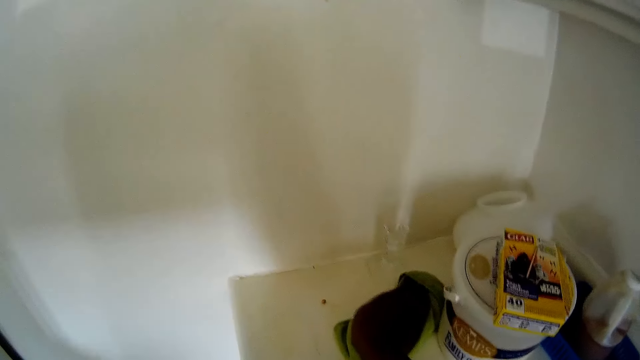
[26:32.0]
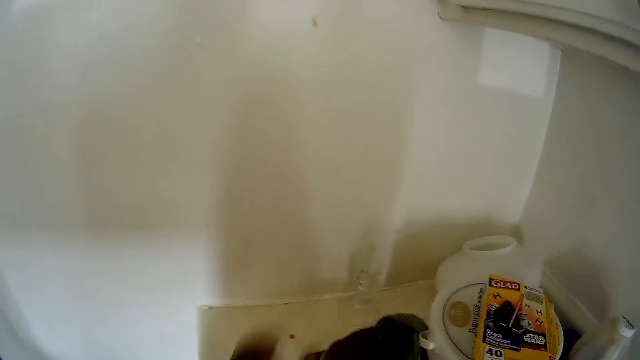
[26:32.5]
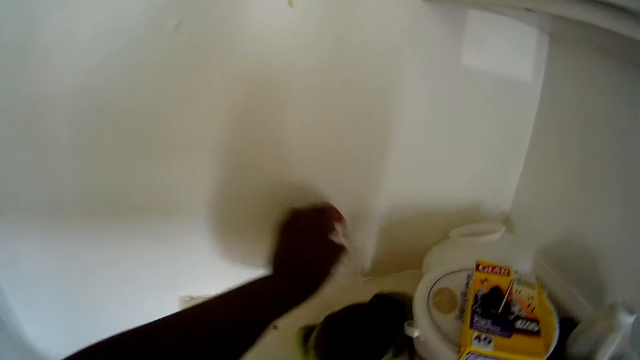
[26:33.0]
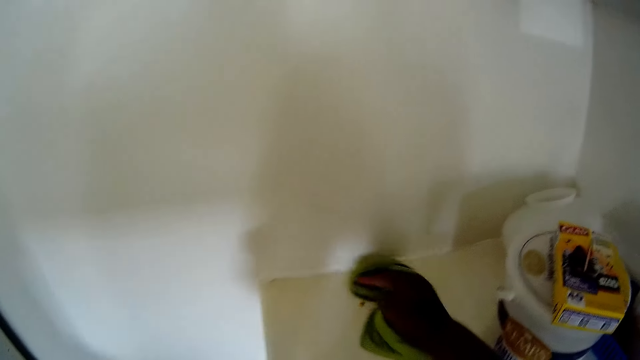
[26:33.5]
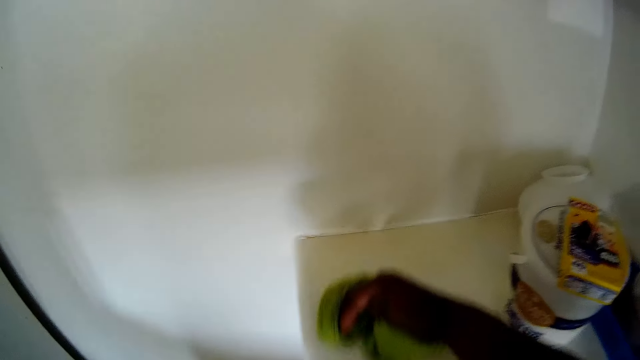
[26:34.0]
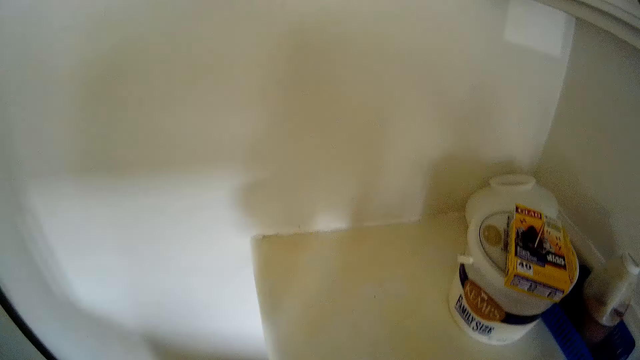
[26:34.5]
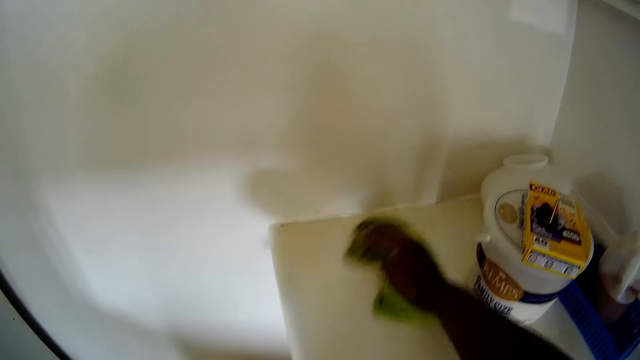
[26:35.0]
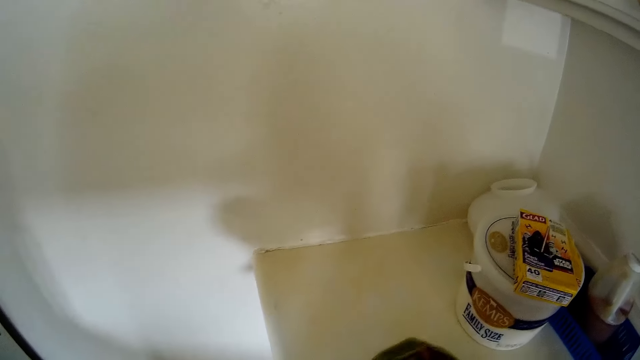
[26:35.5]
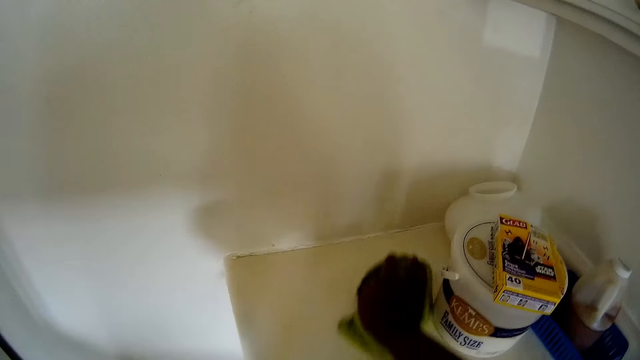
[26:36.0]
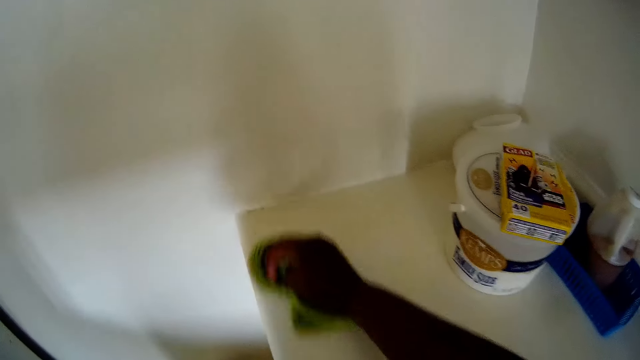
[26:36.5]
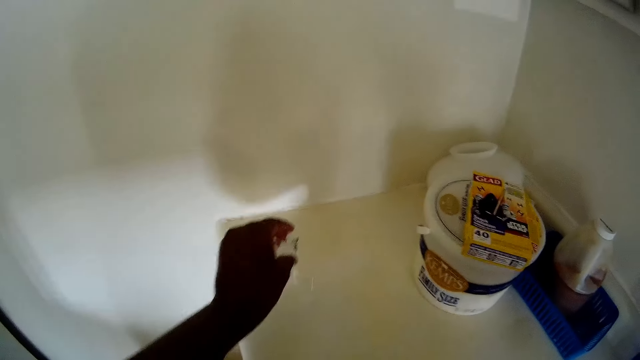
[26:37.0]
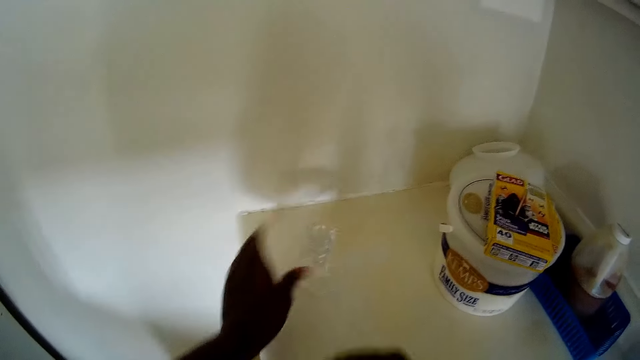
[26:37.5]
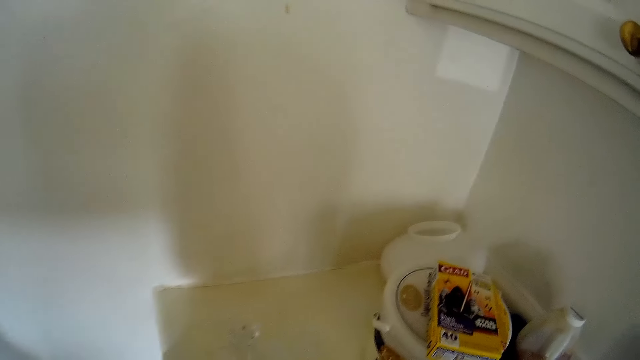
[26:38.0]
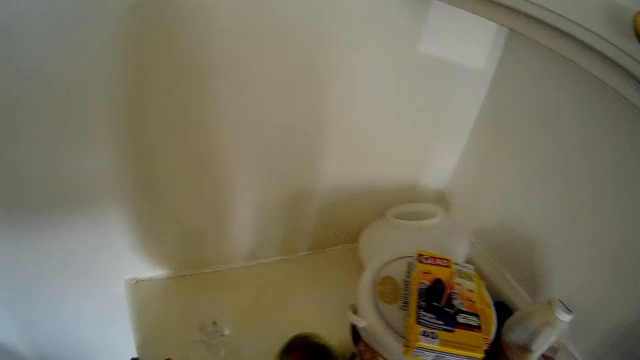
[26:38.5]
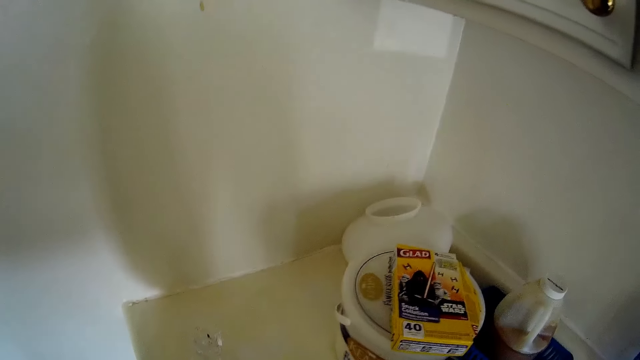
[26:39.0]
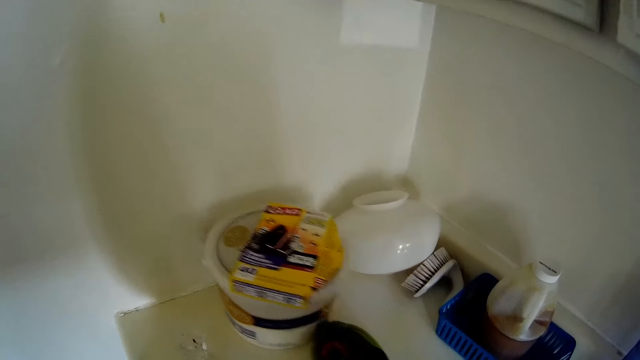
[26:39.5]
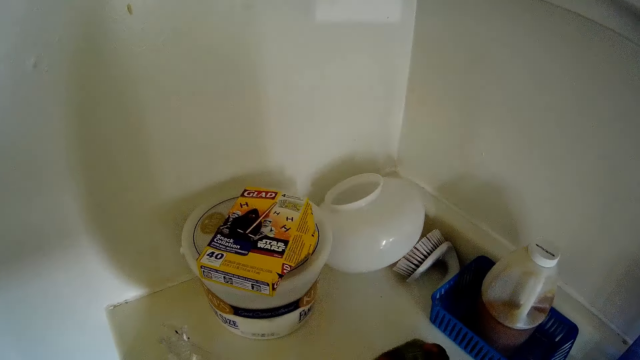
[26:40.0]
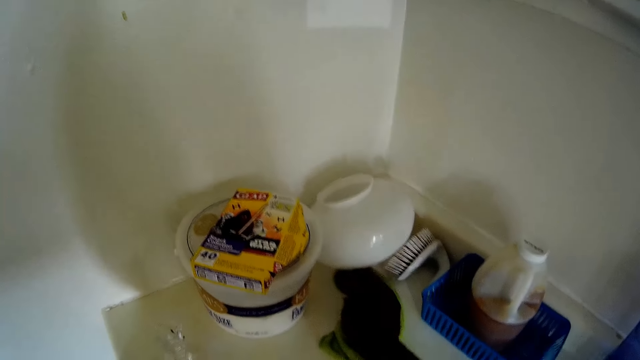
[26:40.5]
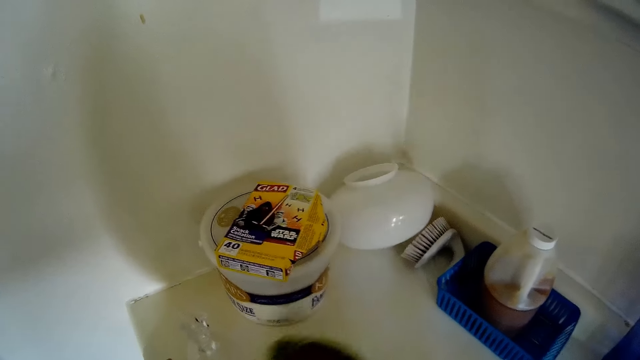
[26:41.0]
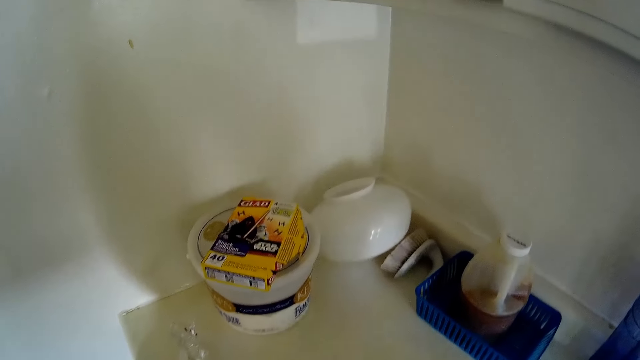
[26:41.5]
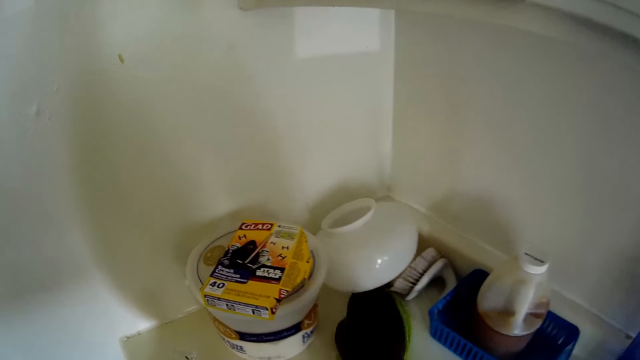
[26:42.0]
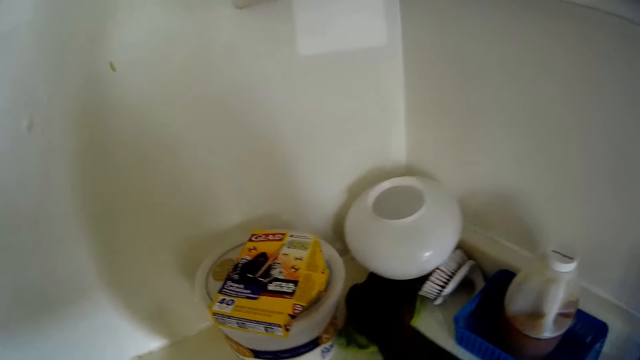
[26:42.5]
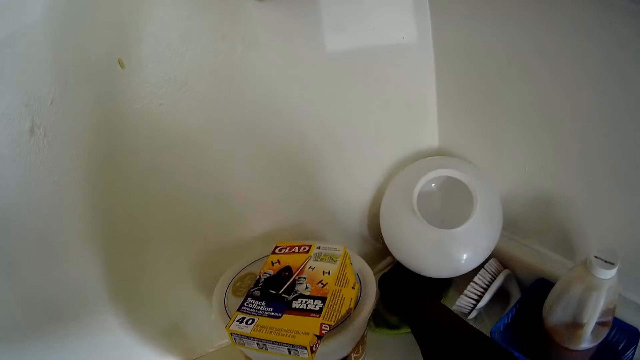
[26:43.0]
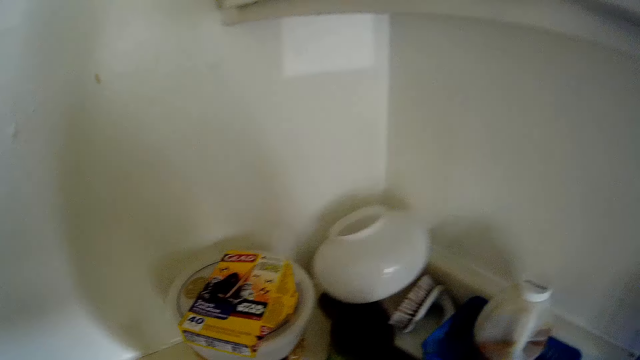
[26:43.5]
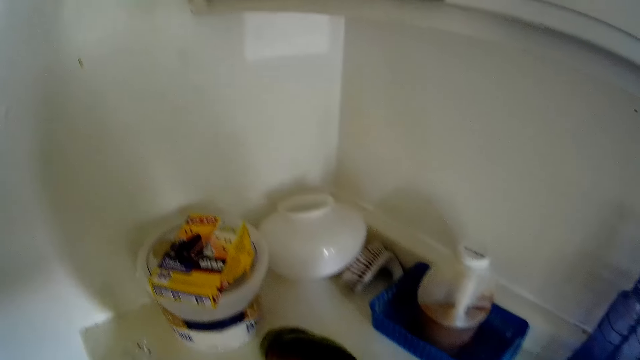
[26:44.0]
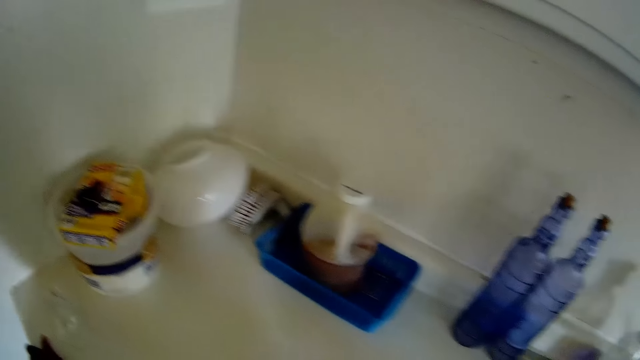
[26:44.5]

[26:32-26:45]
The camera wearer picks up a glass cup from the table with her left hand. She drops the glass cup in her left hand on the table. She moves a bucket on the kitchen countertop with her right hand. She wipes the table.

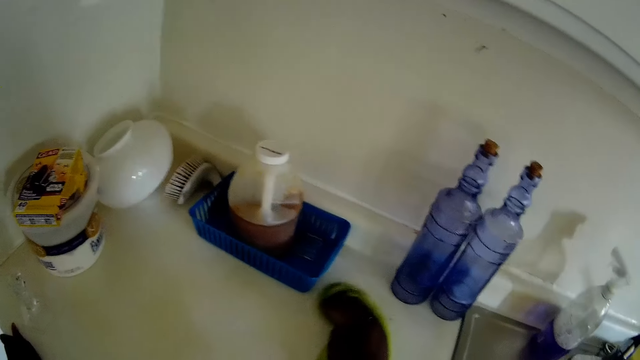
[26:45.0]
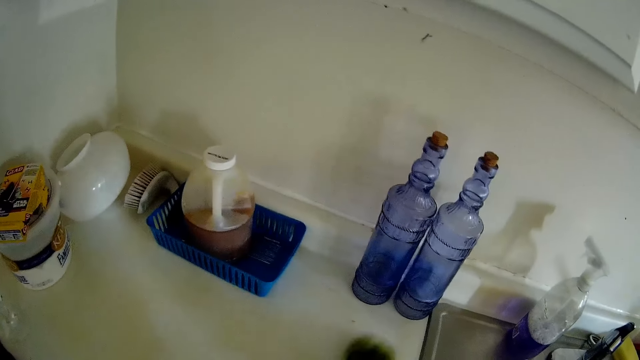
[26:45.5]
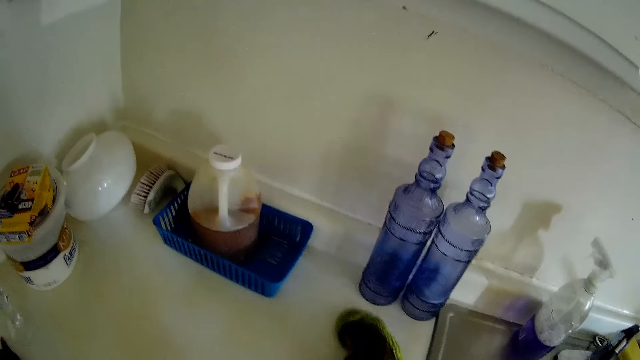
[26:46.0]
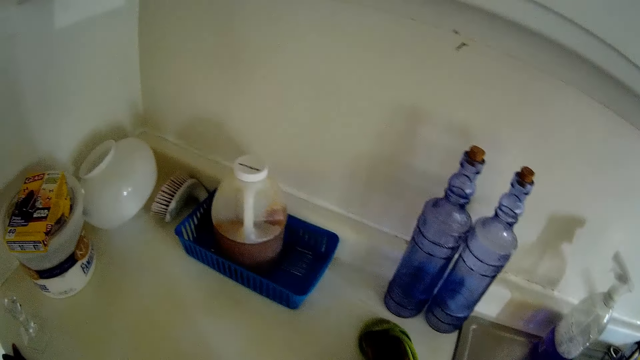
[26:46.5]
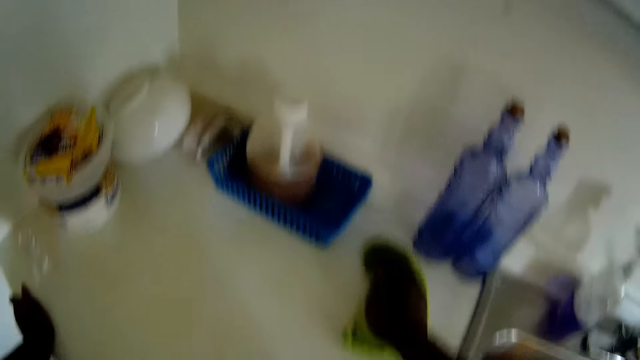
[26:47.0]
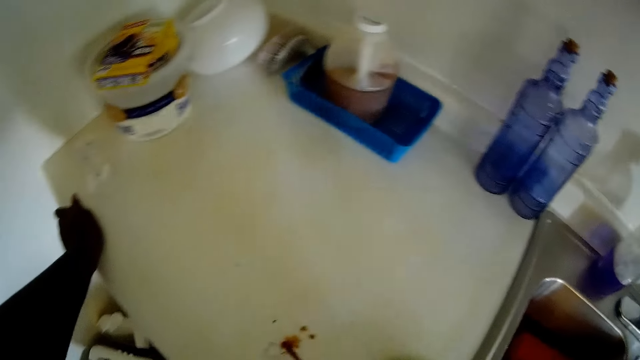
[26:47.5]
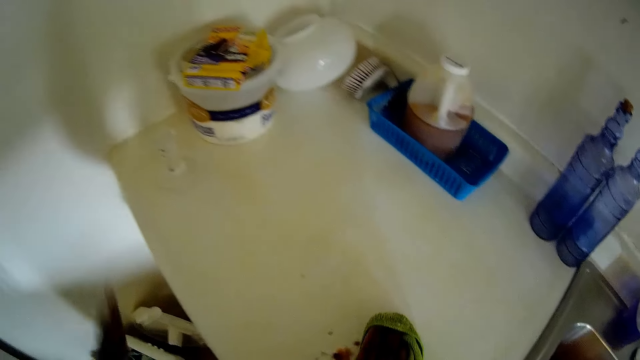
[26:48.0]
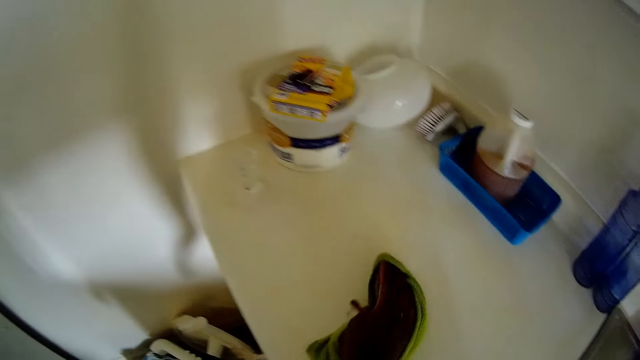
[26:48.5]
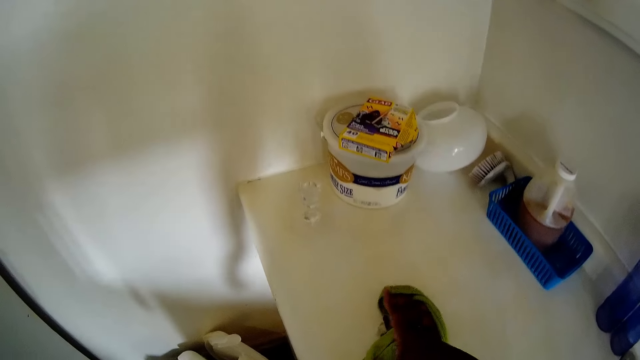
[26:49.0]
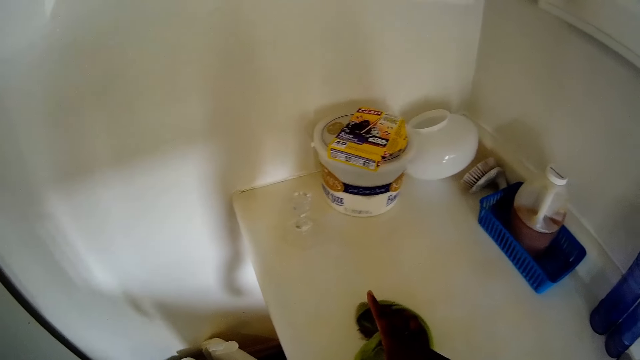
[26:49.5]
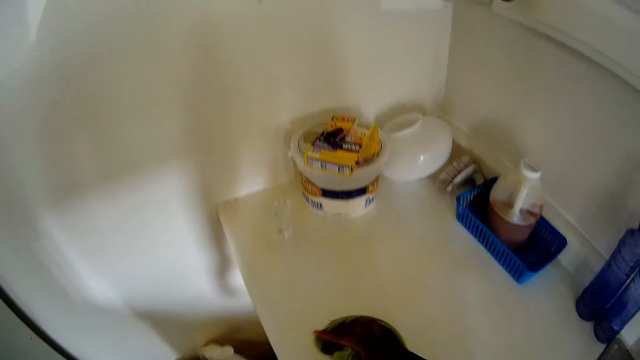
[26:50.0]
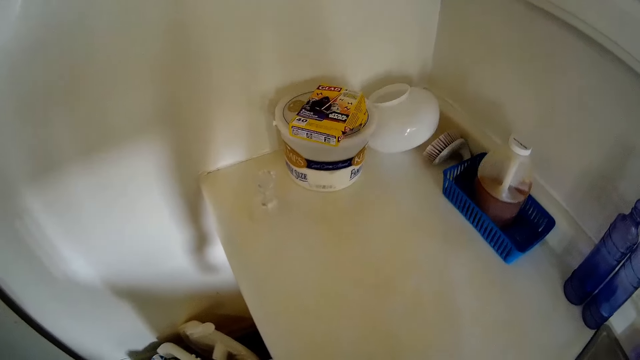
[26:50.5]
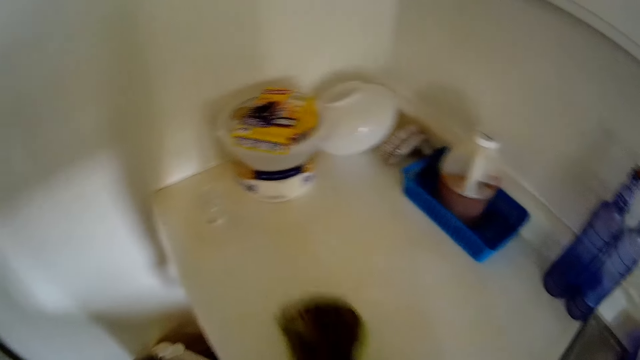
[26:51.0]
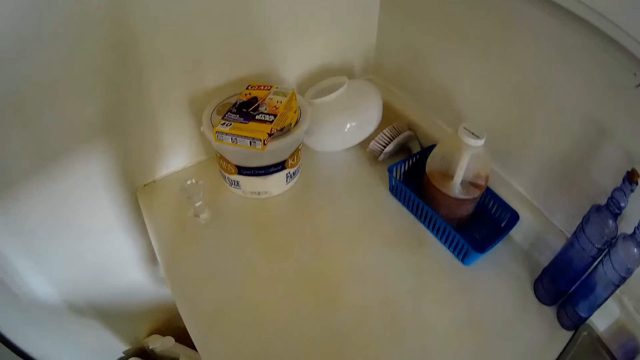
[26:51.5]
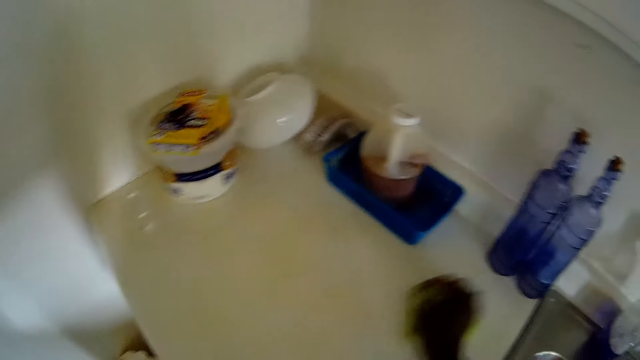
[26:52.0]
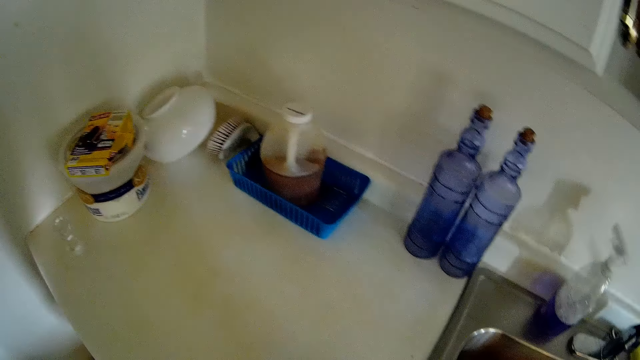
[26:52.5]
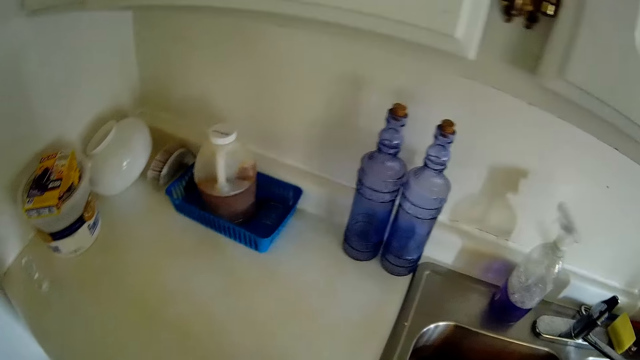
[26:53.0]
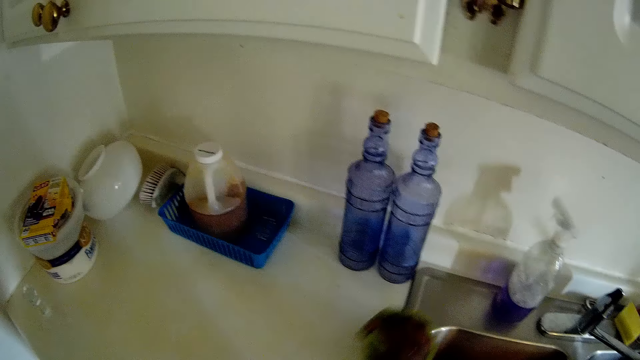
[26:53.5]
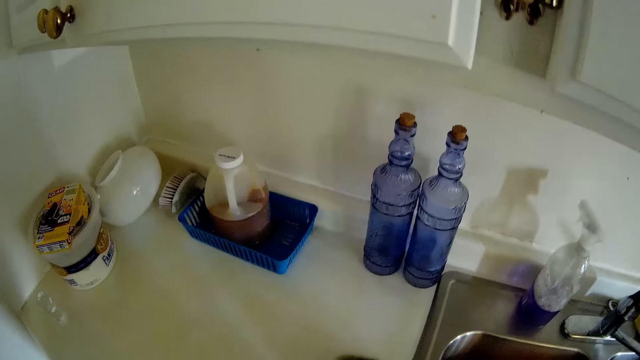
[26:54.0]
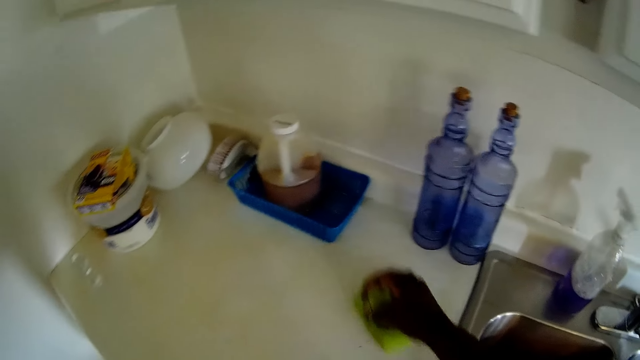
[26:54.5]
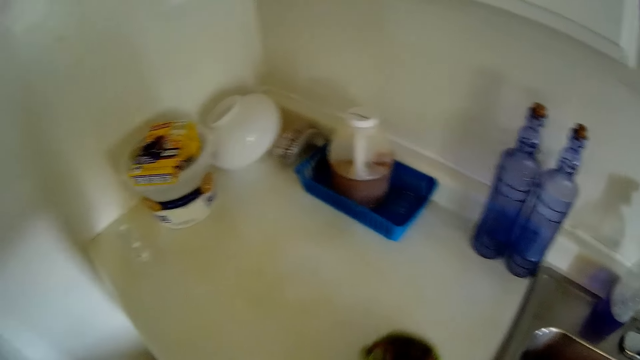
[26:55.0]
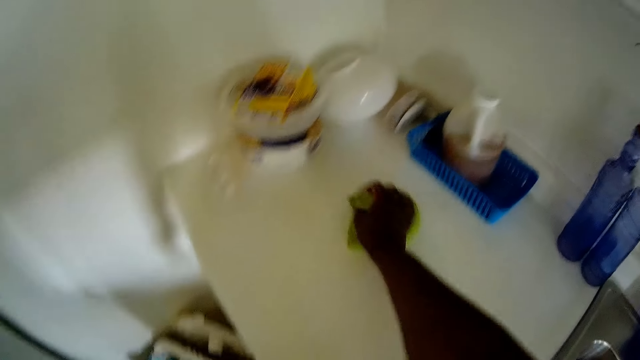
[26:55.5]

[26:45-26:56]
The camera wearer cleans dirt on the kitchen countertop with the towel in her right hand. She wipes the kitchen countertop with the towel in her right hand.
